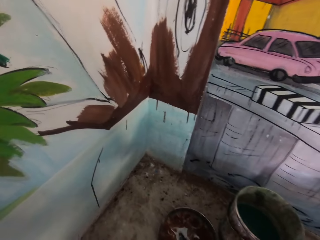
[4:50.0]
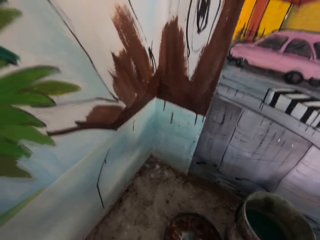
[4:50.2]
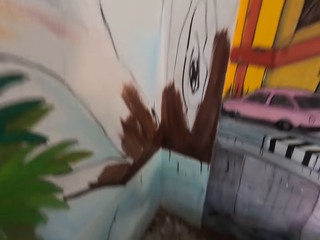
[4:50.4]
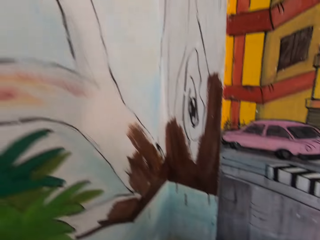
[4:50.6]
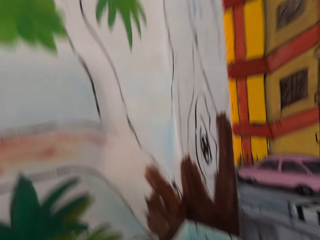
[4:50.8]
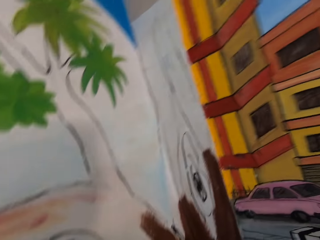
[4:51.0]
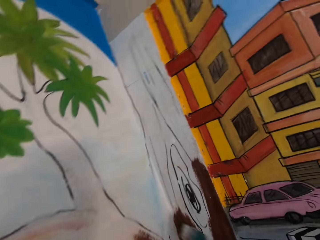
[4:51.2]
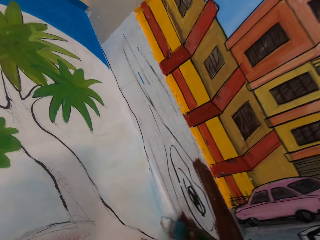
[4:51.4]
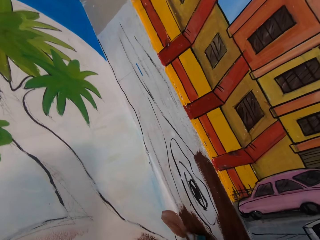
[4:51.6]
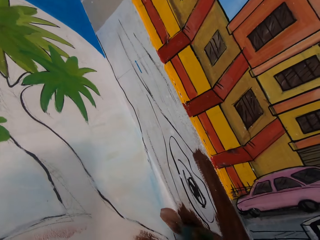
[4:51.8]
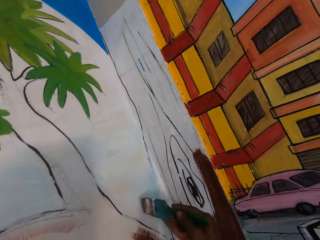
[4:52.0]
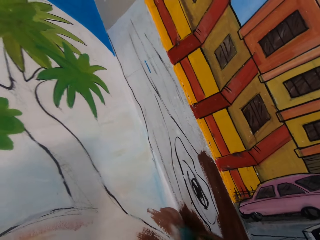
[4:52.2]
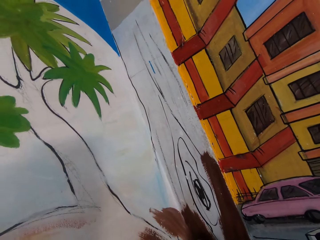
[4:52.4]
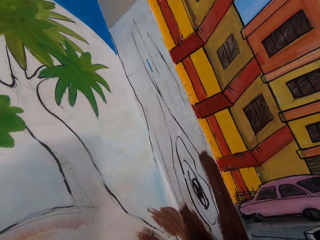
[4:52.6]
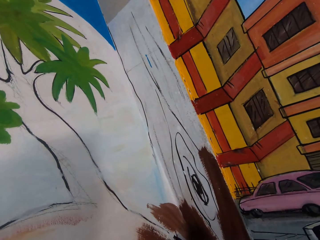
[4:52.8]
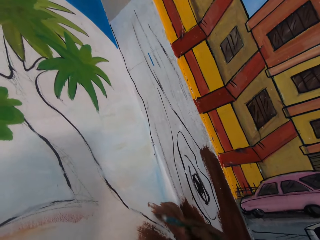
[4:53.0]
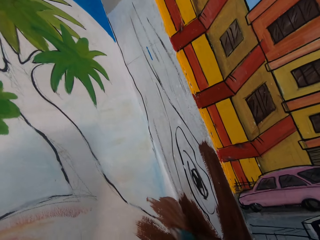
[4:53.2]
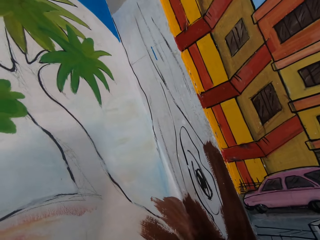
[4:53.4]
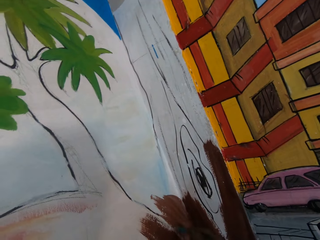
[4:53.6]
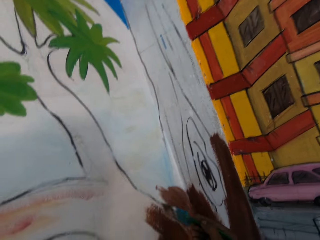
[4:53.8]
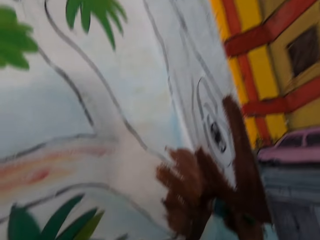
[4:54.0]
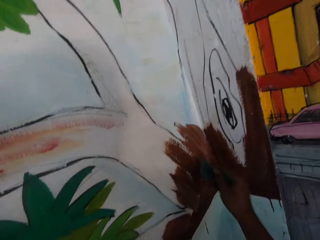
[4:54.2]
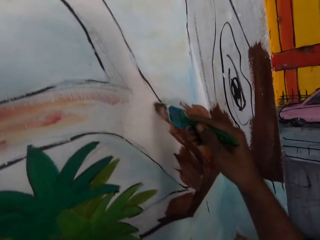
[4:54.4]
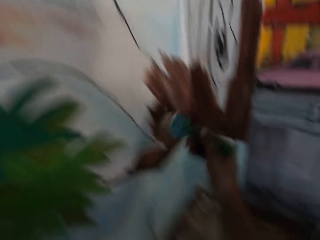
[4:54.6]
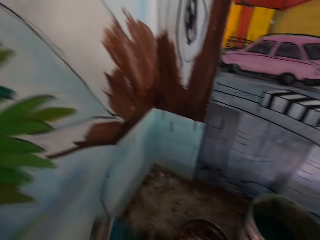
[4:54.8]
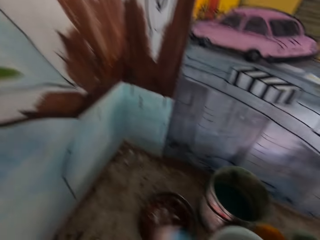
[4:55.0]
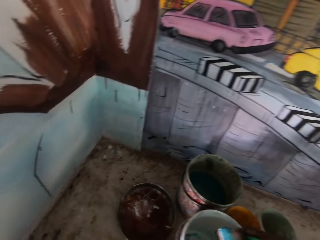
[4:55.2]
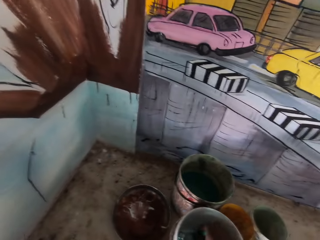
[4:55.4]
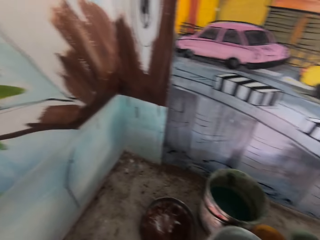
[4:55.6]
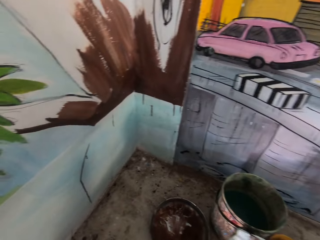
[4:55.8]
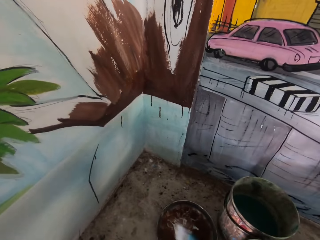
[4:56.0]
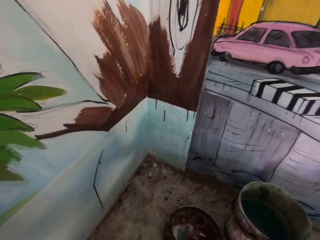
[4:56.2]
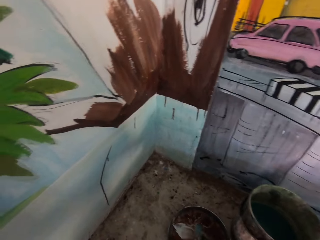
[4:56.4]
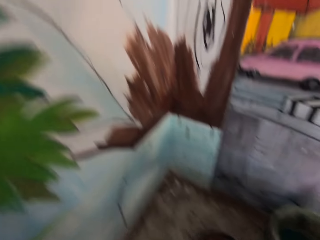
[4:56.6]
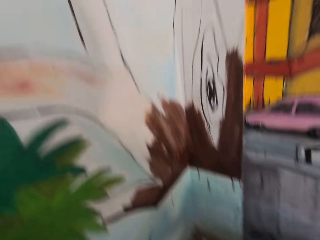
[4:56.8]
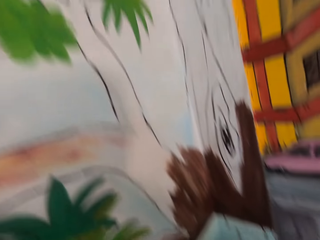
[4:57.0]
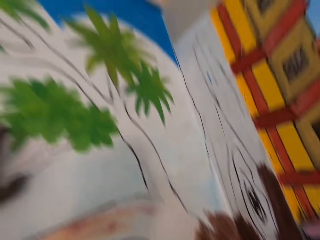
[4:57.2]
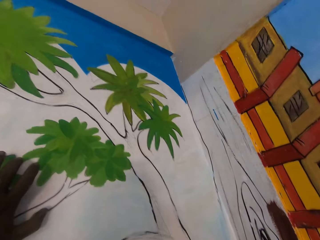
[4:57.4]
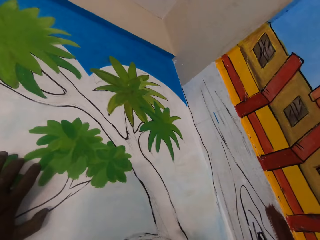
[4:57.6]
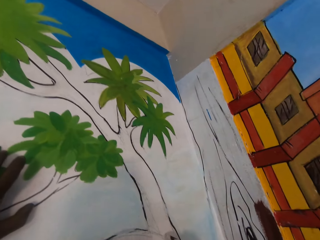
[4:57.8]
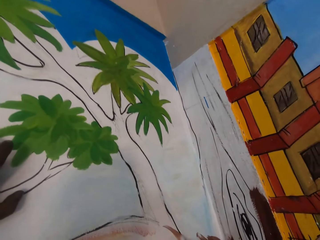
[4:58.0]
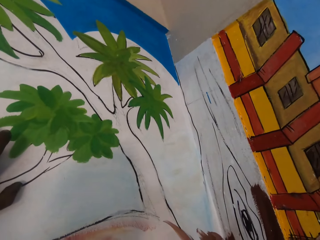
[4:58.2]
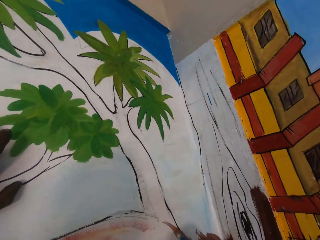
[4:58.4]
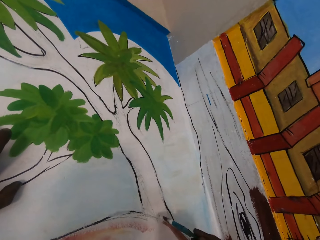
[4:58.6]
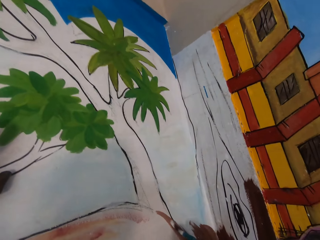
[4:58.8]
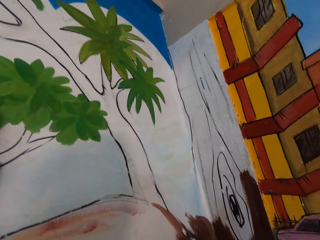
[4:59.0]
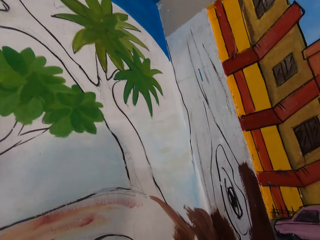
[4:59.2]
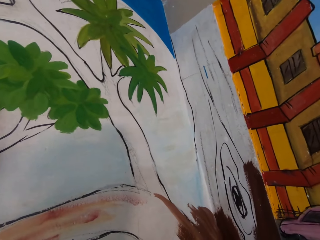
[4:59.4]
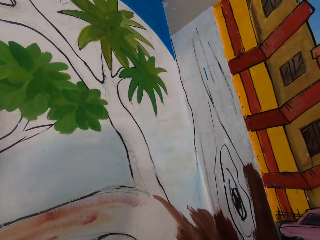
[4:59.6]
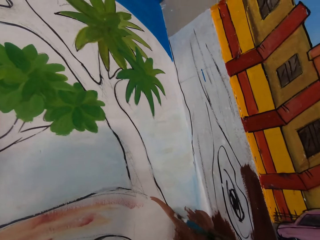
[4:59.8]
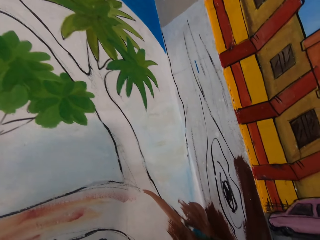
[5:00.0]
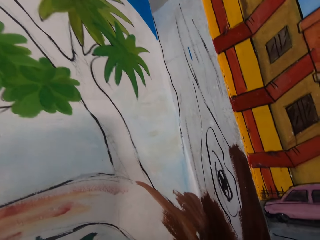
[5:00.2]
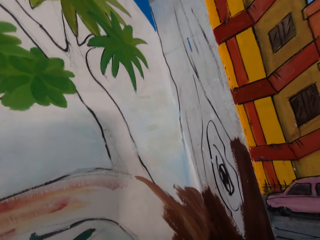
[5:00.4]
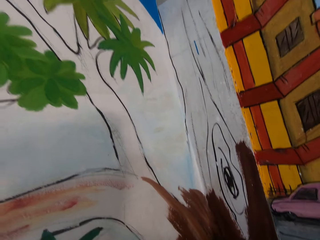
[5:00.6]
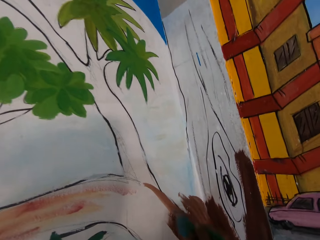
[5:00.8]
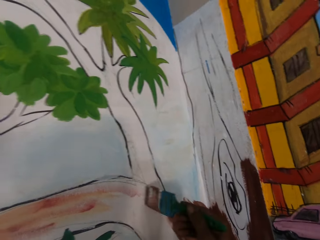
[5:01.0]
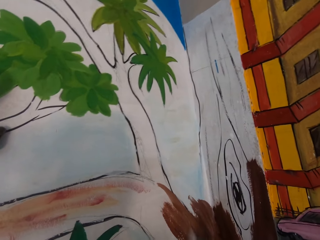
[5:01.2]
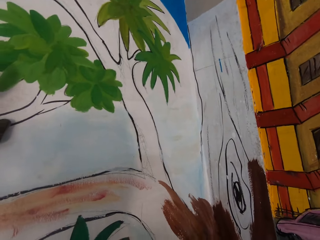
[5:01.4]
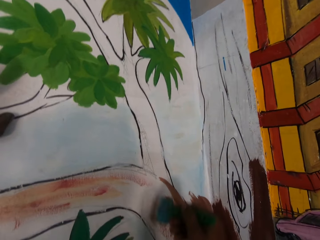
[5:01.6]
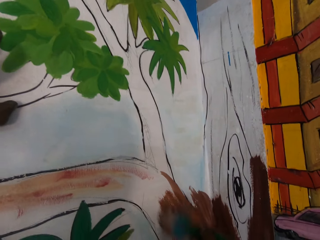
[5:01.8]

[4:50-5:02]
The camera wearer dips the paintbrush in brown paint in a bucket. They paint an image on a wall using the paintbrush. They dip the paintbrush in white paint in a paint bucket on the table. They dip the paintbrush in brown paint in the bucket. They paint an image on the wall using the paintbrush.

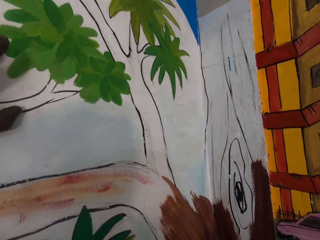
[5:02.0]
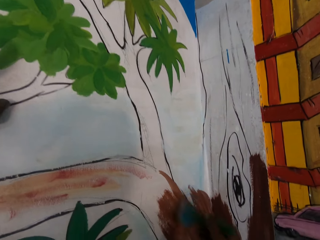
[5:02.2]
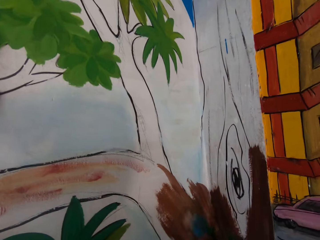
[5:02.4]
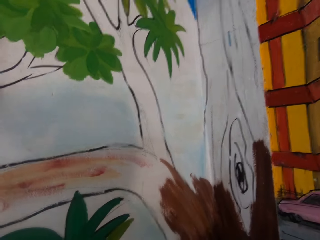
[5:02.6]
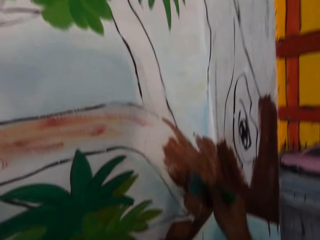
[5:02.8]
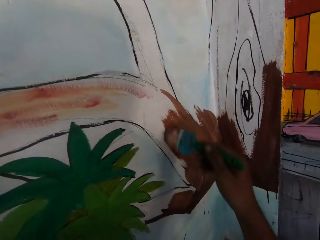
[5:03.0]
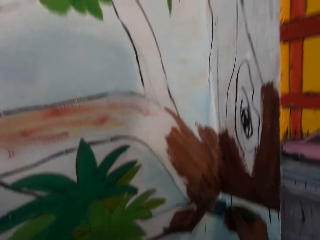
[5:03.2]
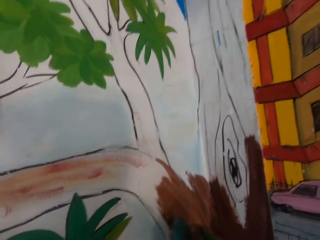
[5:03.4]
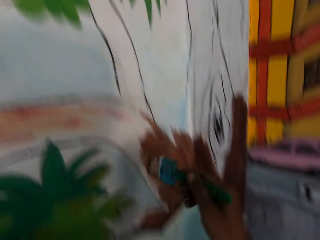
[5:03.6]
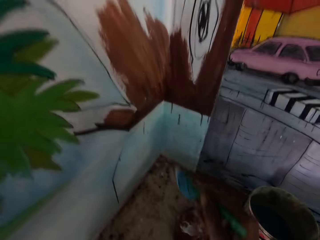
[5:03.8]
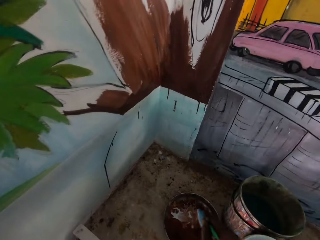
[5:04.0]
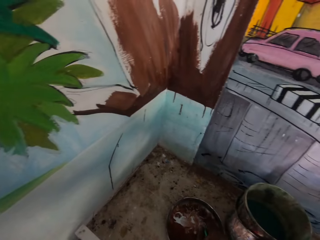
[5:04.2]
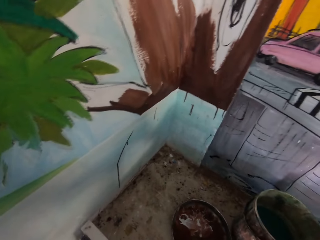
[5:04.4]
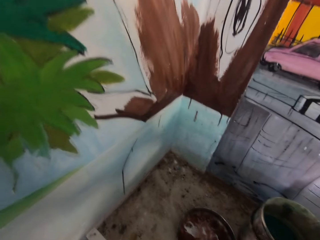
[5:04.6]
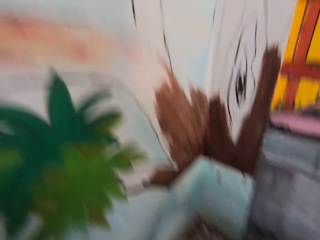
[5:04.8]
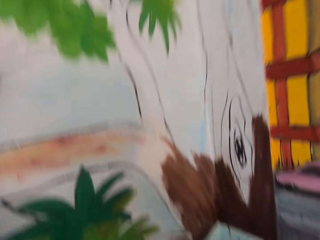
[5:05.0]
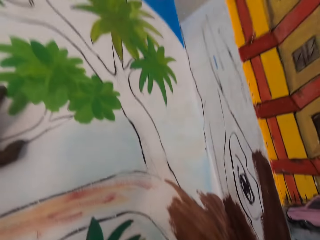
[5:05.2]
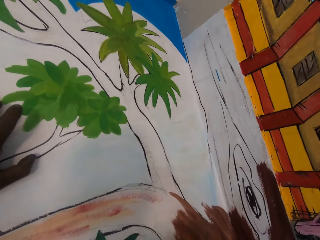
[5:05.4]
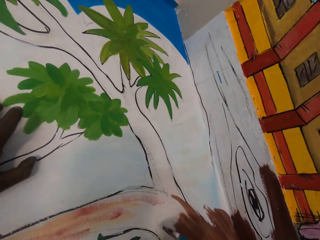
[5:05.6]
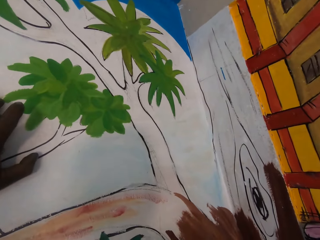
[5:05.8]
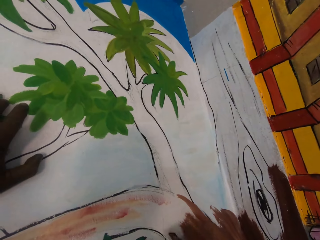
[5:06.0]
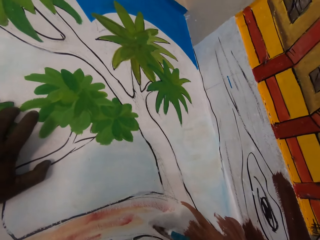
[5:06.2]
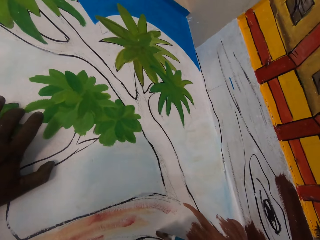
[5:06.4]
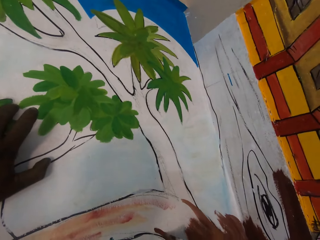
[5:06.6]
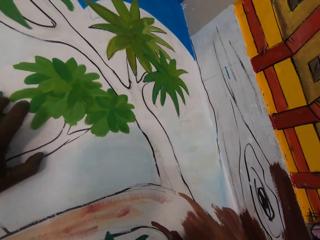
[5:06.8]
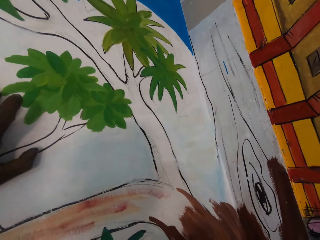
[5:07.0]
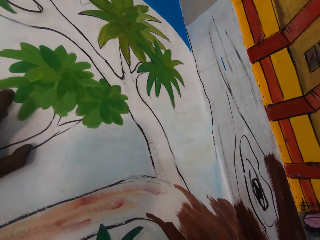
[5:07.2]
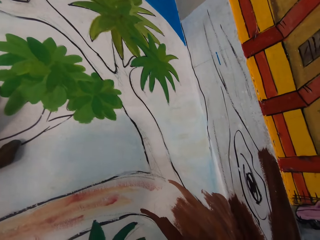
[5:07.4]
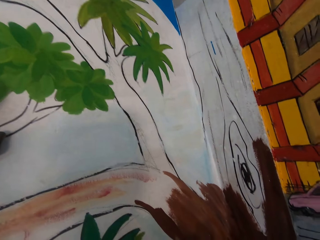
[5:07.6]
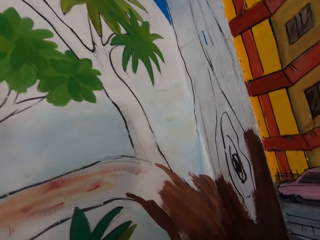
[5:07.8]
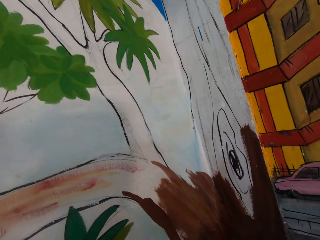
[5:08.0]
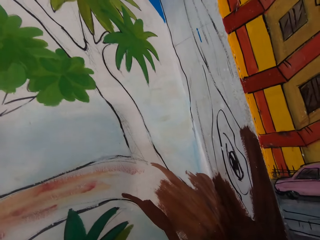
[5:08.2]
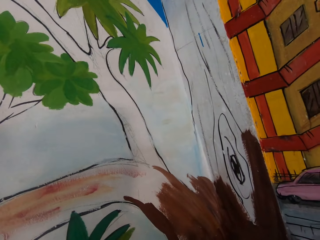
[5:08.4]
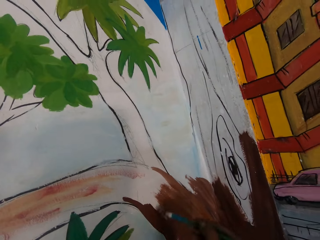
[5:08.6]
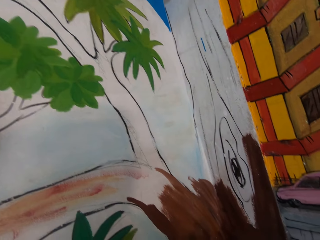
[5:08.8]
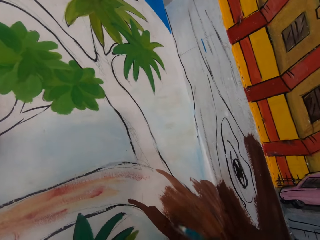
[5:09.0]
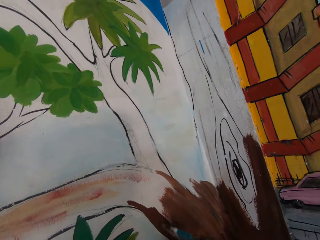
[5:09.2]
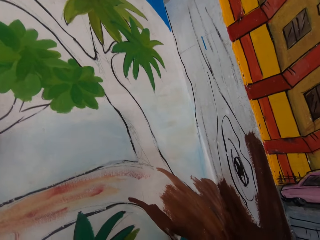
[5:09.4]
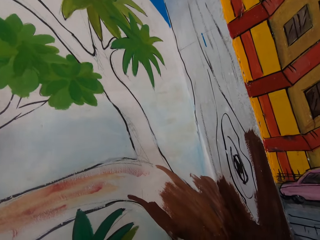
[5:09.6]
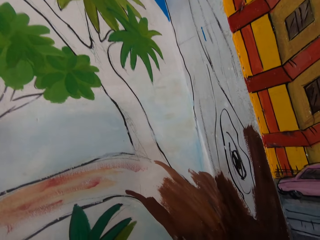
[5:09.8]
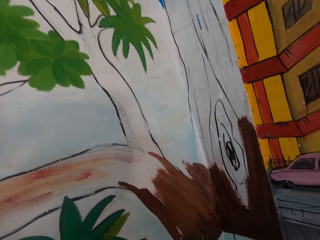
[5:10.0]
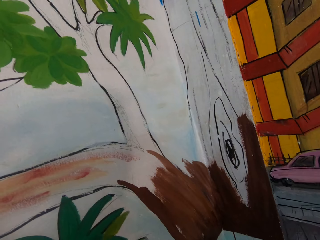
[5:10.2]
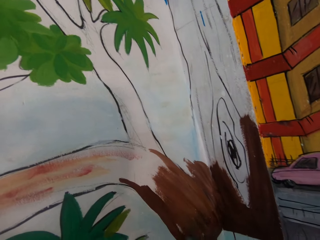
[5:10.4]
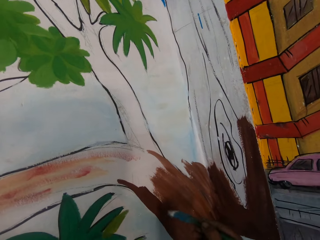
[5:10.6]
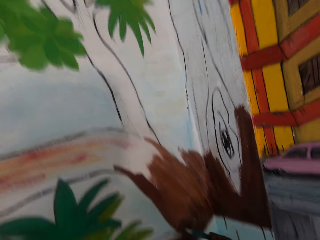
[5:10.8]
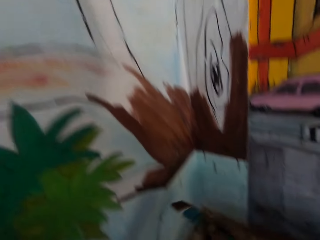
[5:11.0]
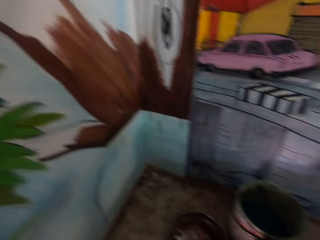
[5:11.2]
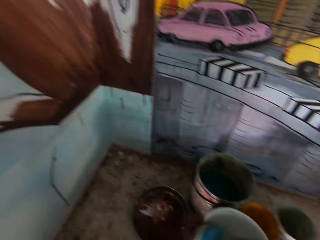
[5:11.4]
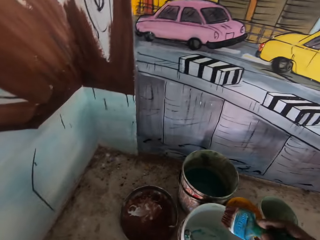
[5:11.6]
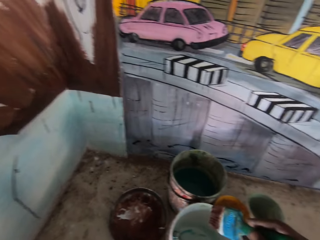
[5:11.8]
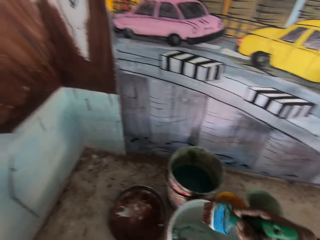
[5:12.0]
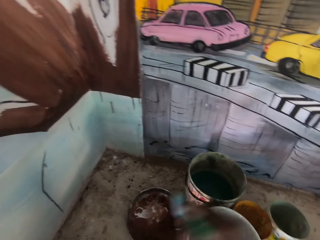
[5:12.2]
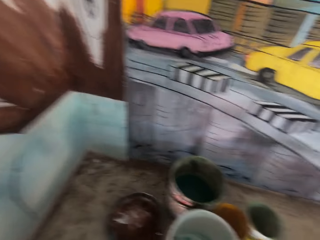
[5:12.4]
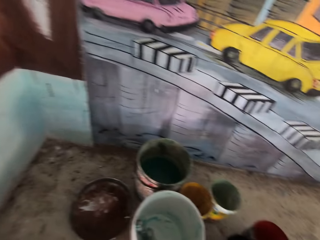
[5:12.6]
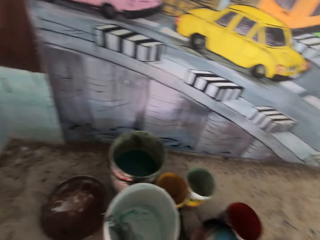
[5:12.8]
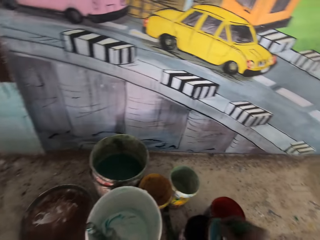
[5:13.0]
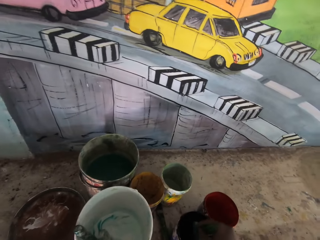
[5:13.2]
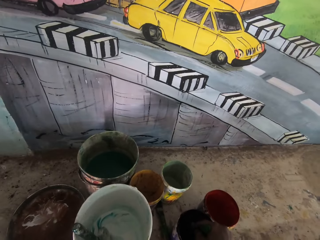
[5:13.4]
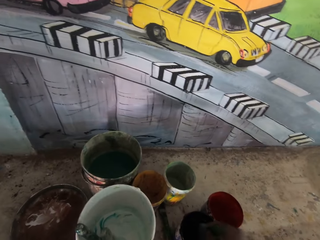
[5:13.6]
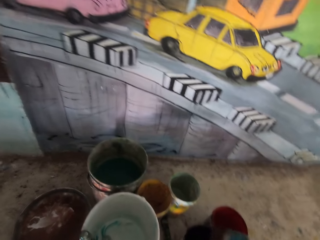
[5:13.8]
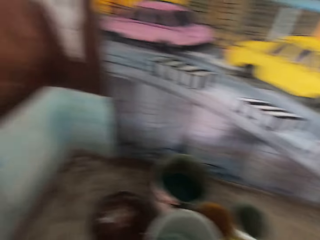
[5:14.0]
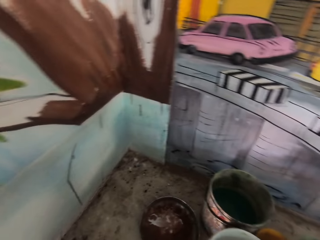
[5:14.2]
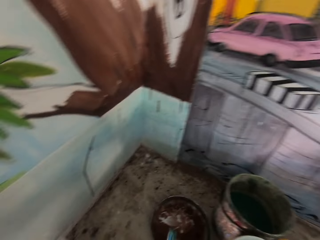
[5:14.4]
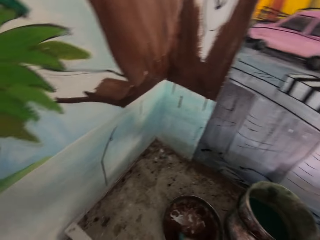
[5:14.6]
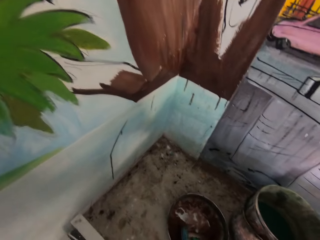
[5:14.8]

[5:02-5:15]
The camera wearer dips the paintbrush in brown paint in a paint bucket on the table. They paint an image on the wall using the paintbrush. They dip the paintbrush in brown paint in the paint bucket on the table.
